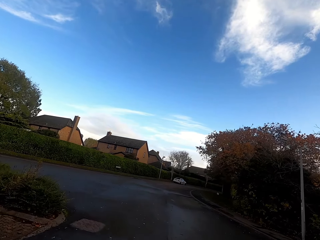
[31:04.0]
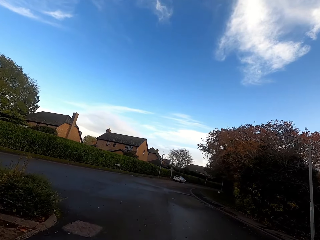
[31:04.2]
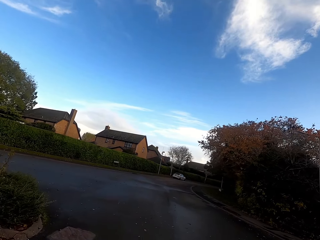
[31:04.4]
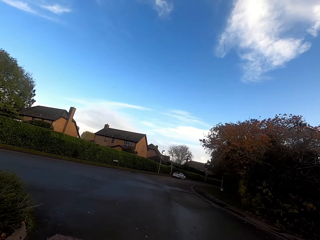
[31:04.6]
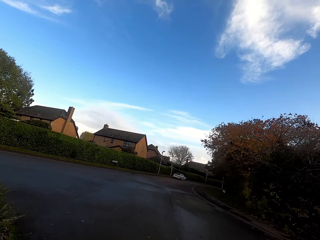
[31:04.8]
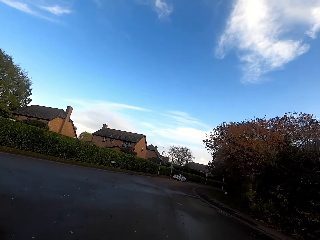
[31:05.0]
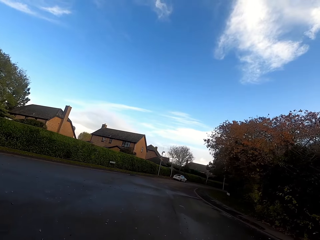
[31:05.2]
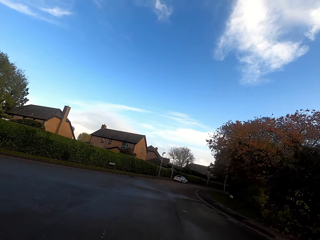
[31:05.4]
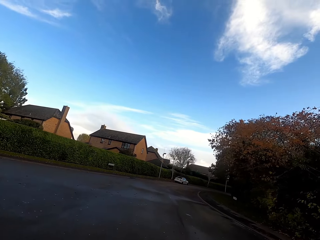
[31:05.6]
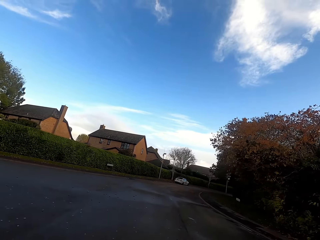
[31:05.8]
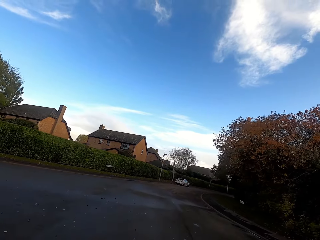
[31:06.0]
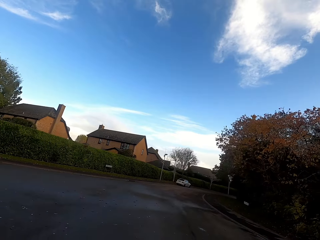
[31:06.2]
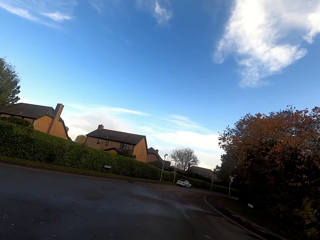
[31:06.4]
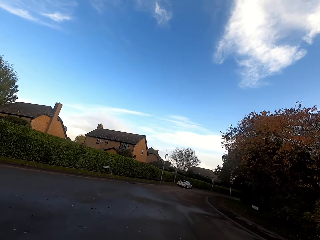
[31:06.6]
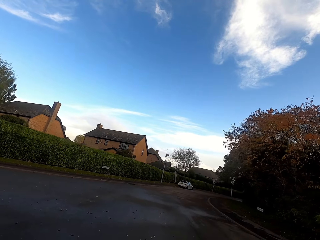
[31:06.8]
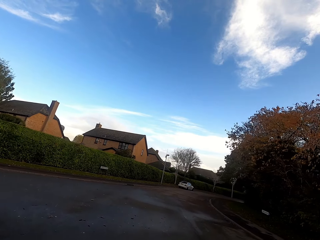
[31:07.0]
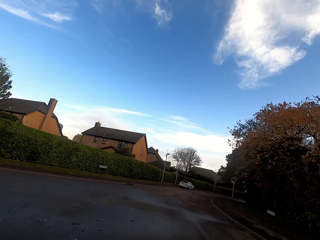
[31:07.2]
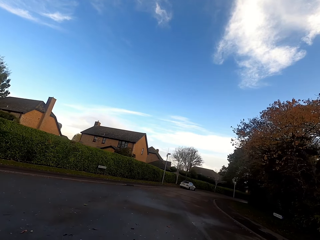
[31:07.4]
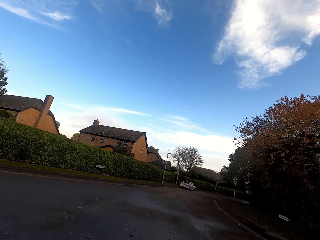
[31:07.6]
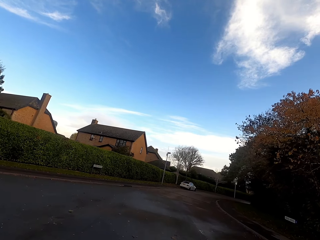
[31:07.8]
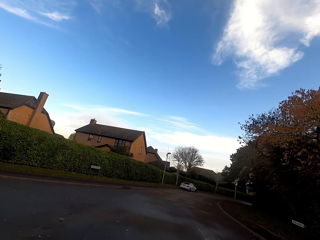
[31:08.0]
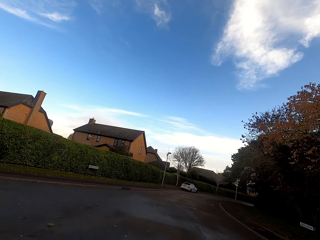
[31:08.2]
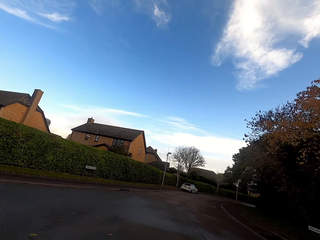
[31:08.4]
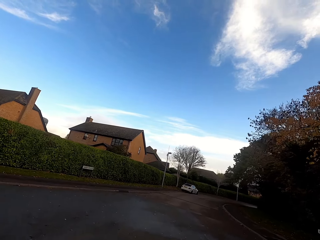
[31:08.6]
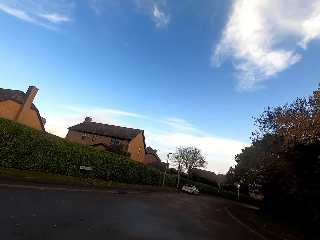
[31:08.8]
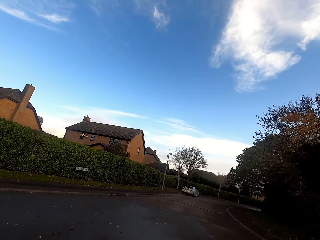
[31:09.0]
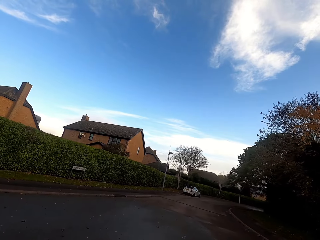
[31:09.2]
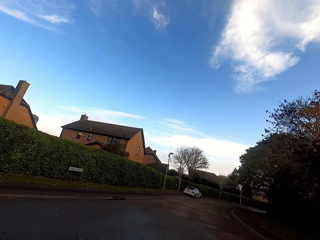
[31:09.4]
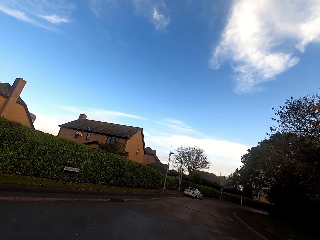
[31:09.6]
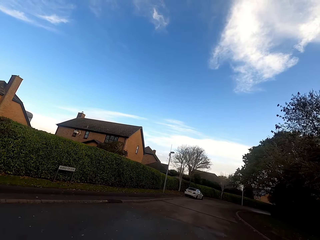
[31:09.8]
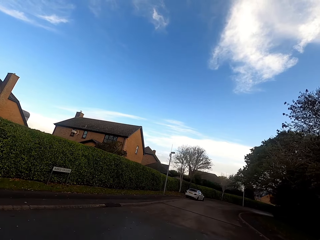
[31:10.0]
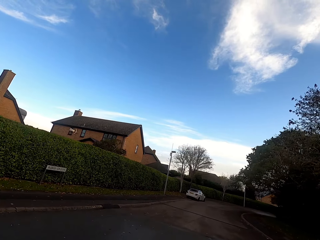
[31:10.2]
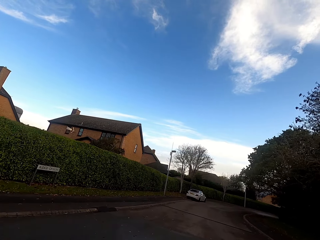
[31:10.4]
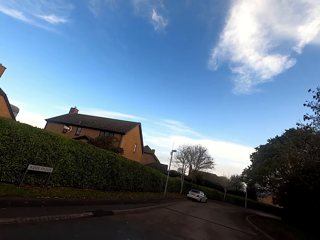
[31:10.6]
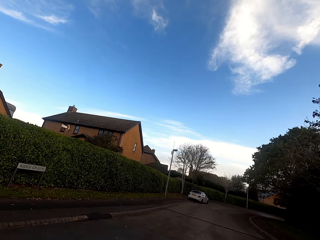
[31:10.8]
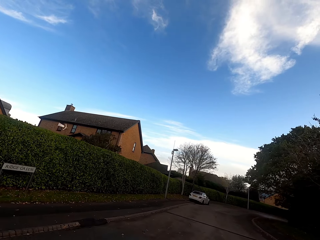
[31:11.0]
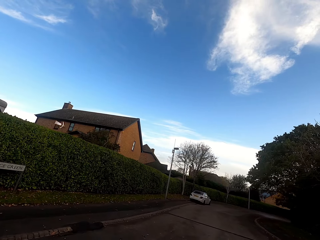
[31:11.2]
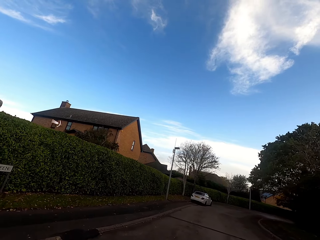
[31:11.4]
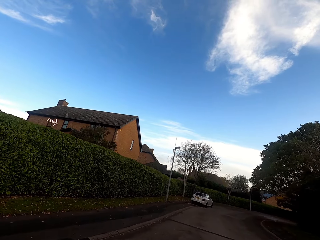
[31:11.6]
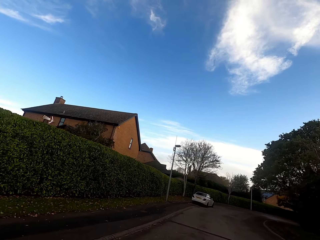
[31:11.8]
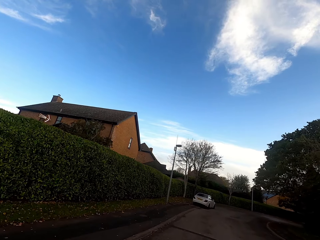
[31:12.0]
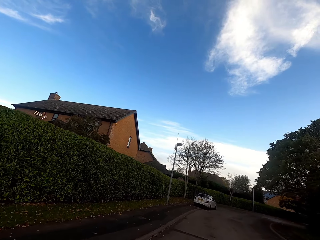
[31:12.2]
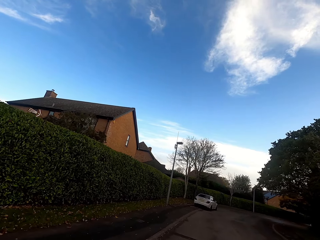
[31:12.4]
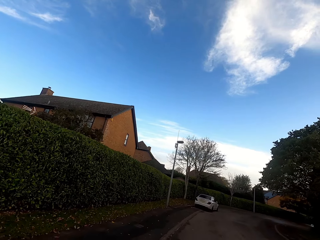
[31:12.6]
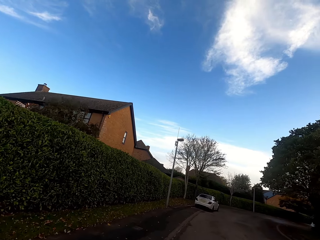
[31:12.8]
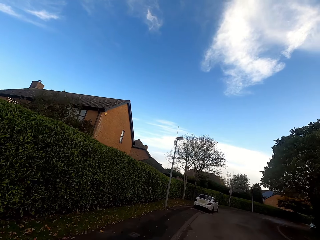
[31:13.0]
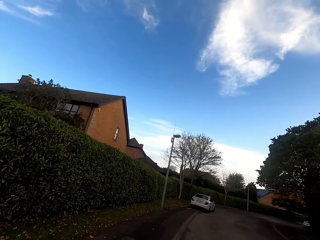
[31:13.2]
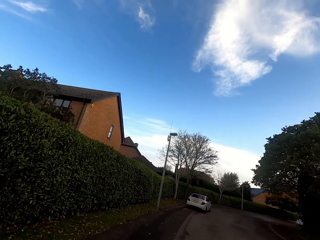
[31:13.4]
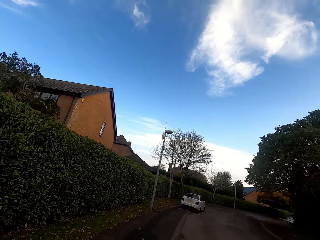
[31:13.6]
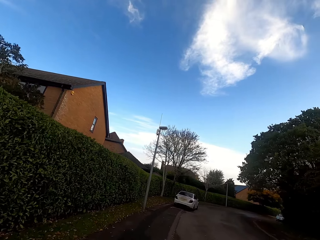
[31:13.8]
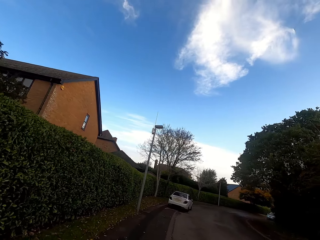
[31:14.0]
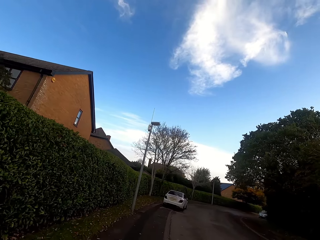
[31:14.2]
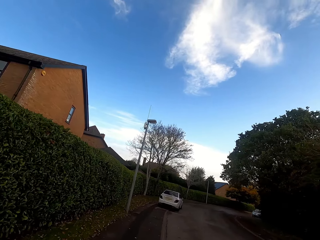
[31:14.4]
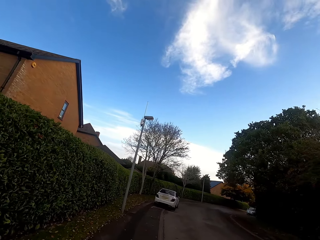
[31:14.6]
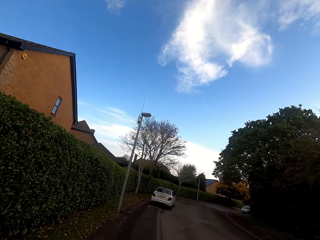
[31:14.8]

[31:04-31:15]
The camera wearer runs right.

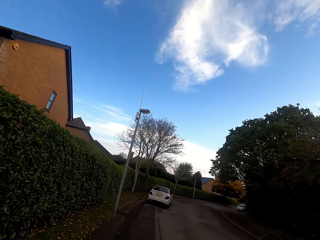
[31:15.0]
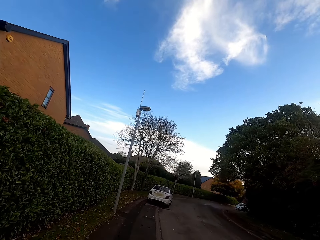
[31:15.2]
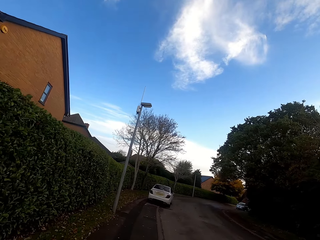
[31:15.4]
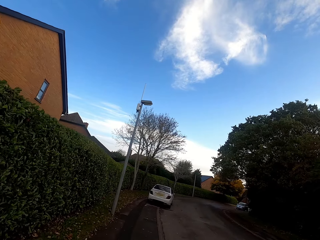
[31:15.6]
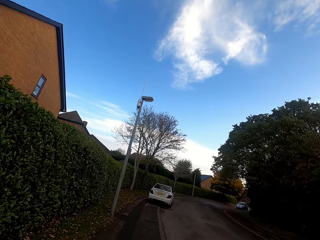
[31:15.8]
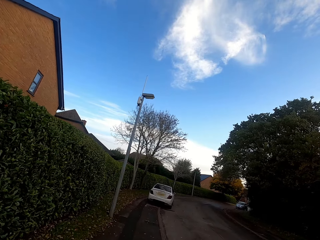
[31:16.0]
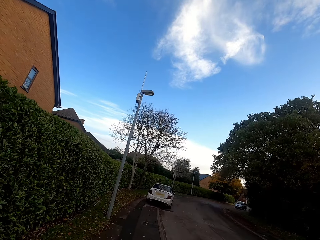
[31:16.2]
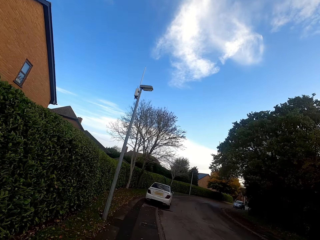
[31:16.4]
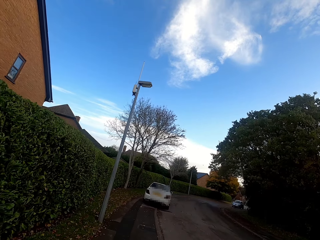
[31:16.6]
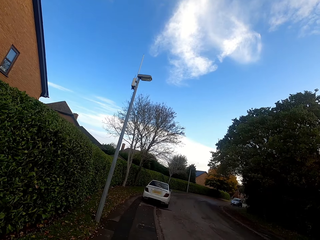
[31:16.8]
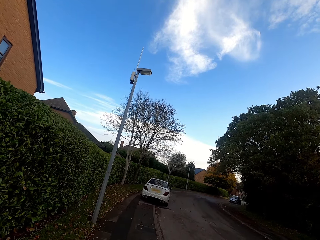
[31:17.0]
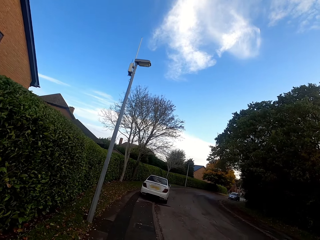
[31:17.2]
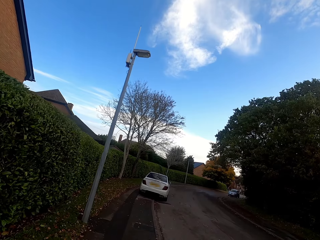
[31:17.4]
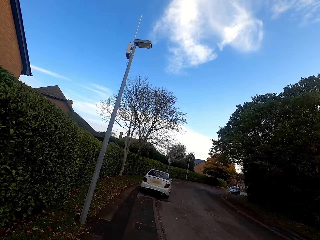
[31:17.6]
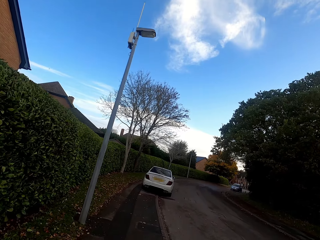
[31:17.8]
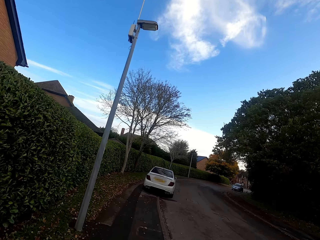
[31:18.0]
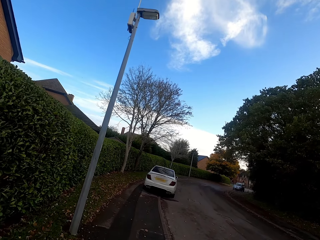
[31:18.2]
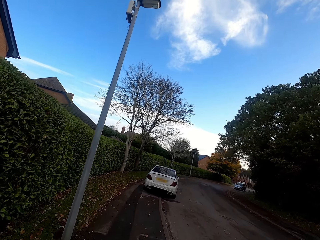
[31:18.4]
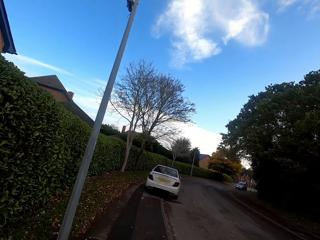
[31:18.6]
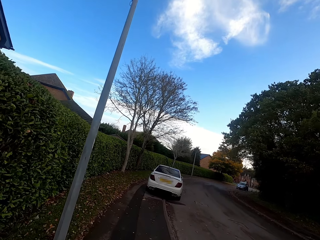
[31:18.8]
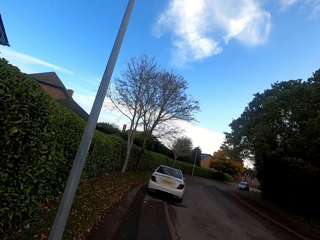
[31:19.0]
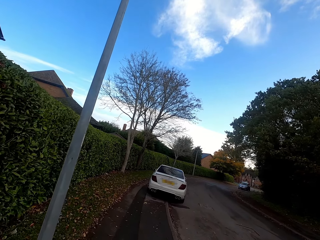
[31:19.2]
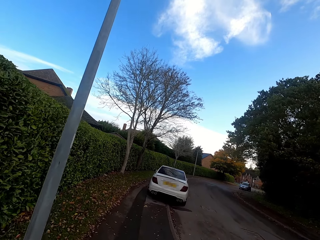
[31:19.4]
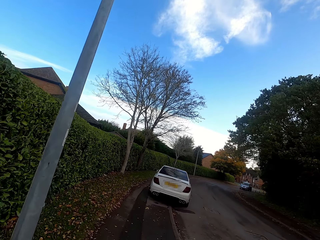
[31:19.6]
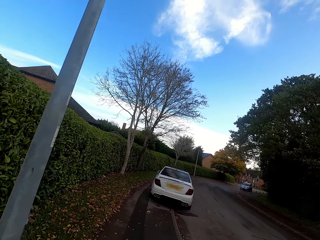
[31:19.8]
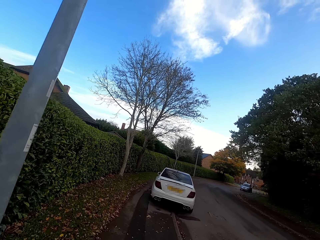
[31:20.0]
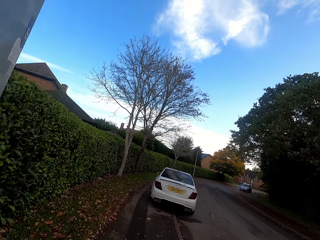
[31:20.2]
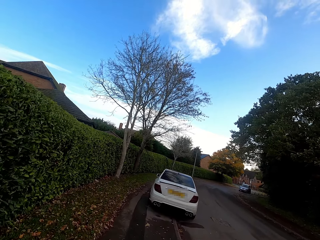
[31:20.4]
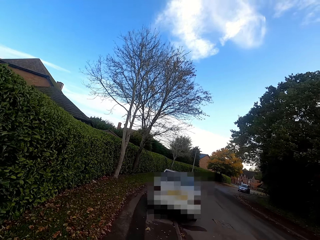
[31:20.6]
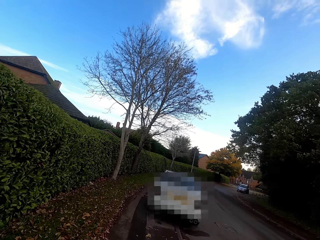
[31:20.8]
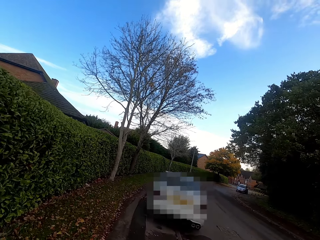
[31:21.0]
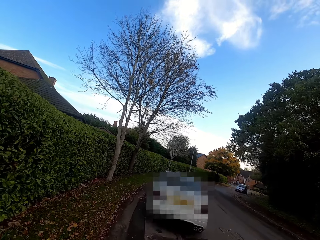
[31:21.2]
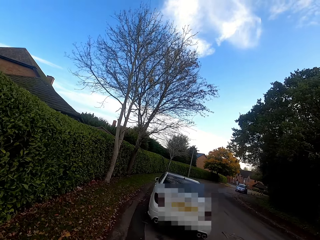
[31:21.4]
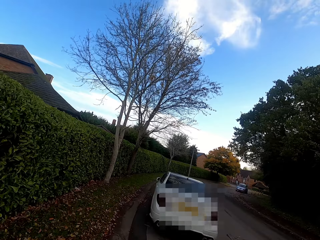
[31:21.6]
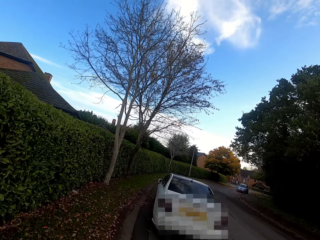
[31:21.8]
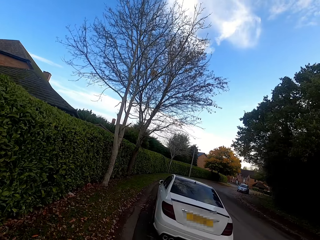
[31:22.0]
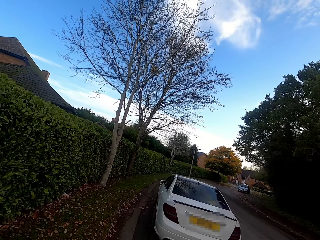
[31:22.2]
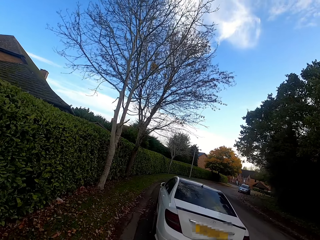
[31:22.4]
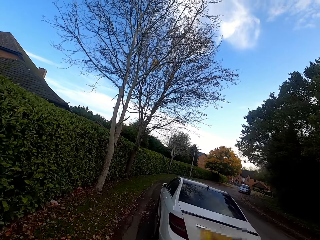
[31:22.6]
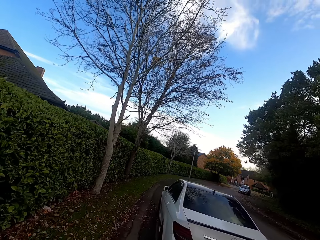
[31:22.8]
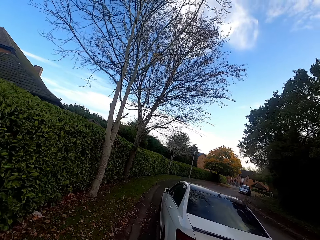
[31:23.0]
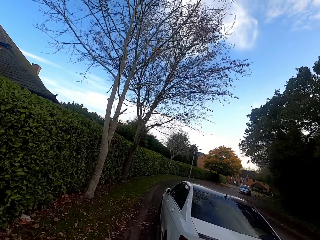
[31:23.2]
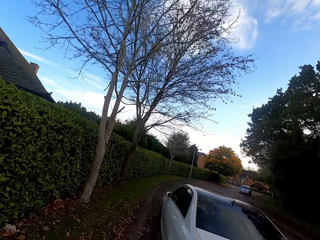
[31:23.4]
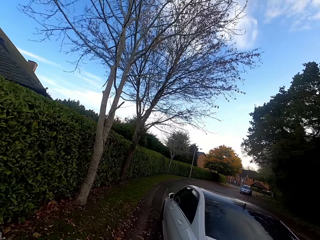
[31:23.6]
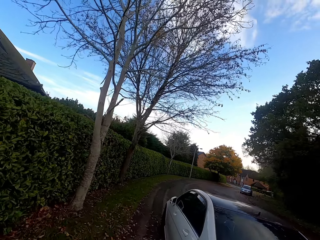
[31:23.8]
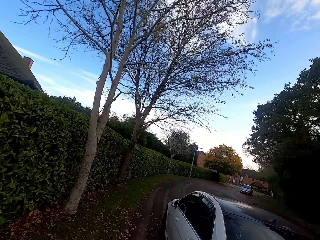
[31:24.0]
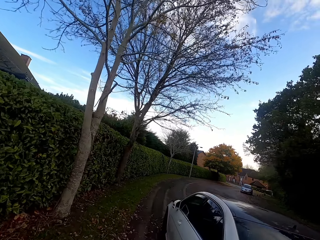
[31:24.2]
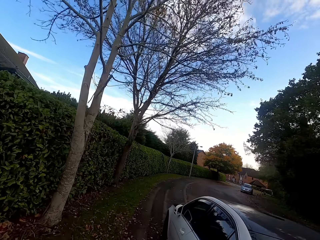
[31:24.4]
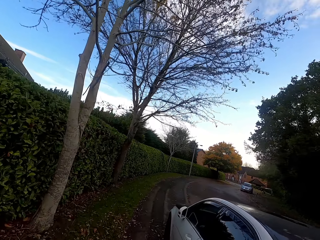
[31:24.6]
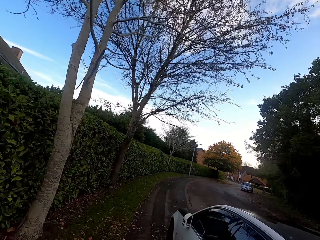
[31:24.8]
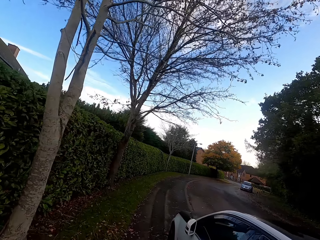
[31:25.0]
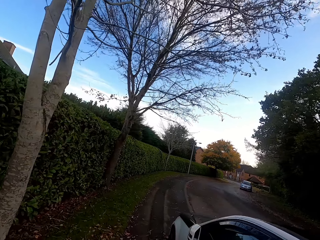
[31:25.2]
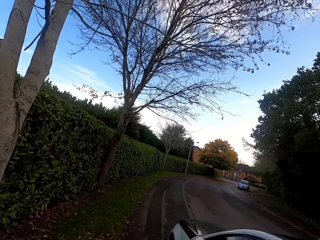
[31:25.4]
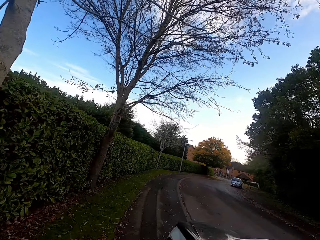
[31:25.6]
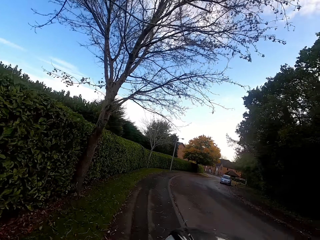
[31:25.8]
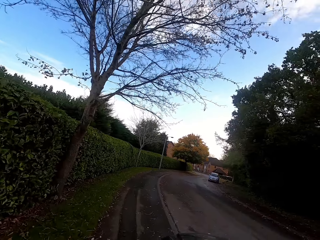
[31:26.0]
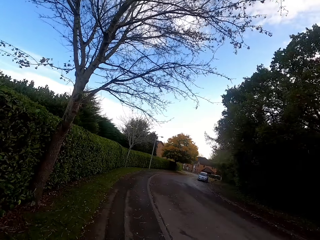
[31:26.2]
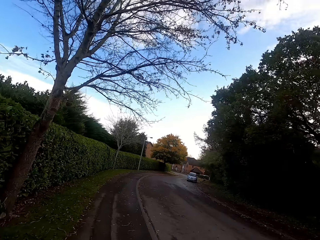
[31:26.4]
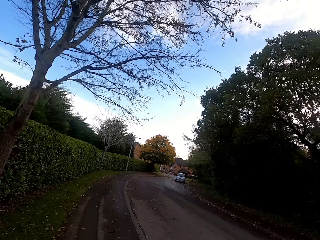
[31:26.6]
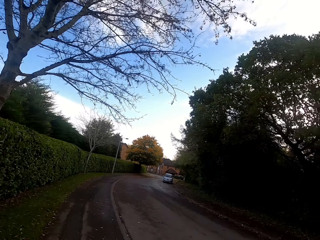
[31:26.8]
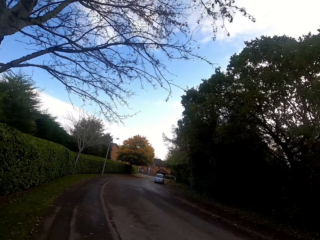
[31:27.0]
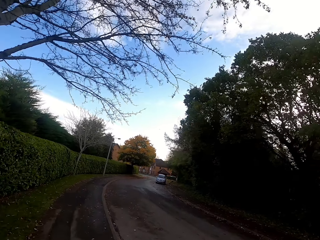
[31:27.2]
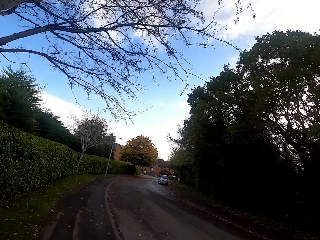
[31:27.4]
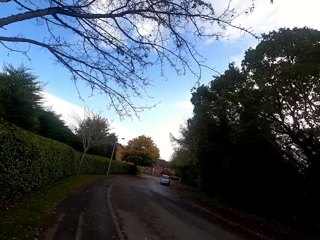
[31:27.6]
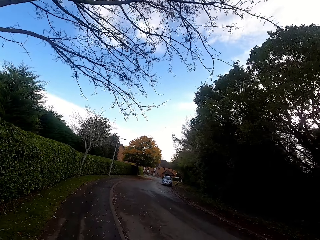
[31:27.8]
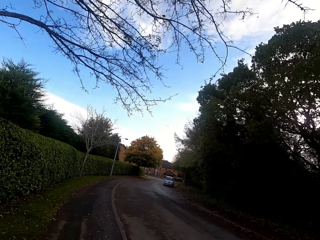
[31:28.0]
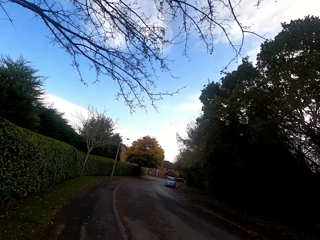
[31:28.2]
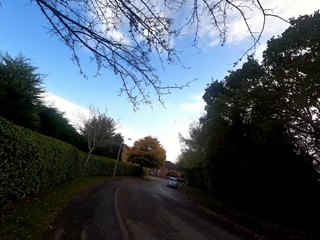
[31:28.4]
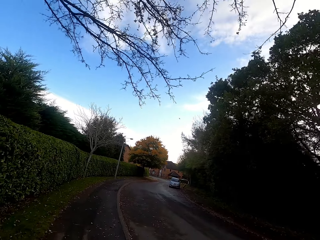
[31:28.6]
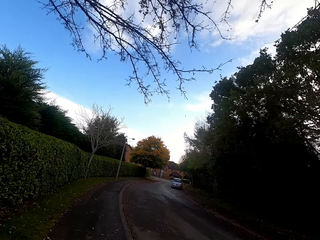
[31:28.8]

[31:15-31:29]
The camera wearer walks along the road.
